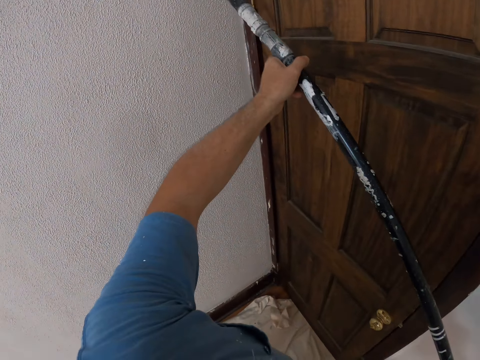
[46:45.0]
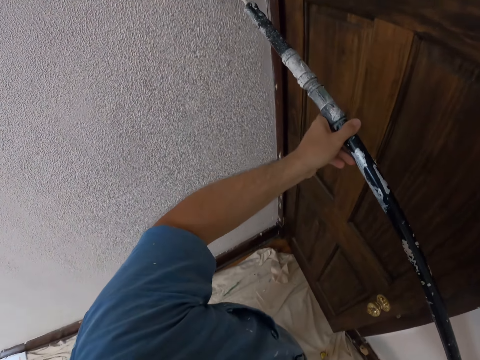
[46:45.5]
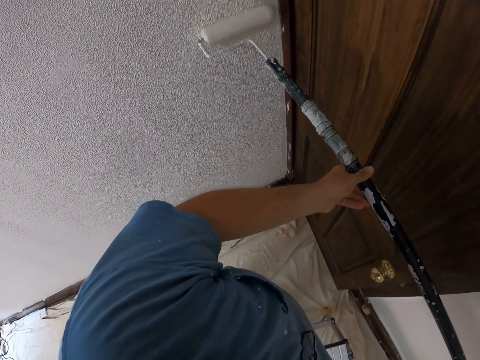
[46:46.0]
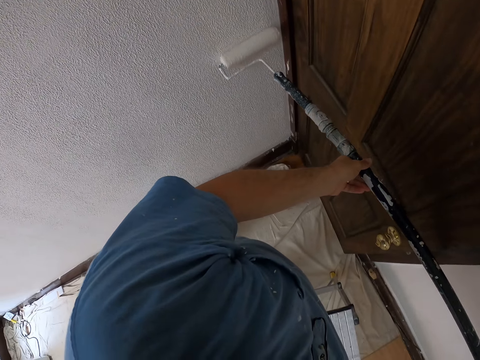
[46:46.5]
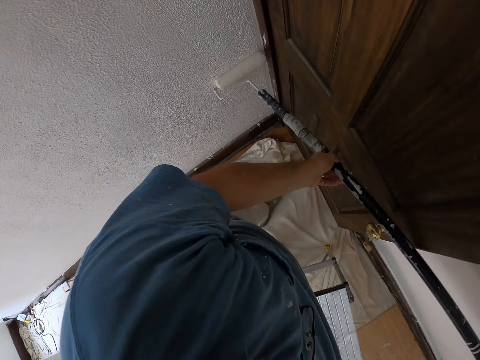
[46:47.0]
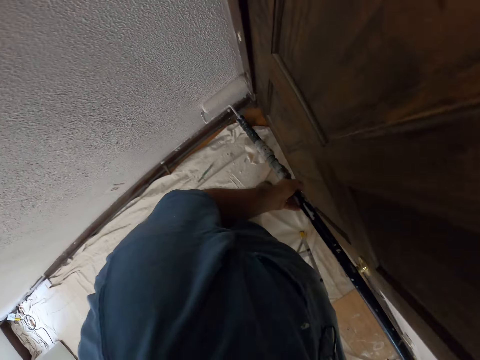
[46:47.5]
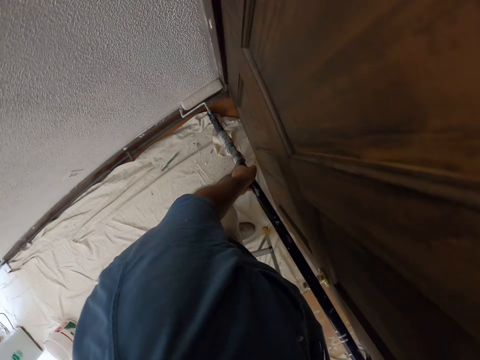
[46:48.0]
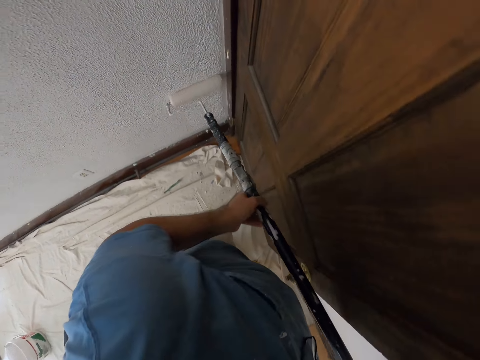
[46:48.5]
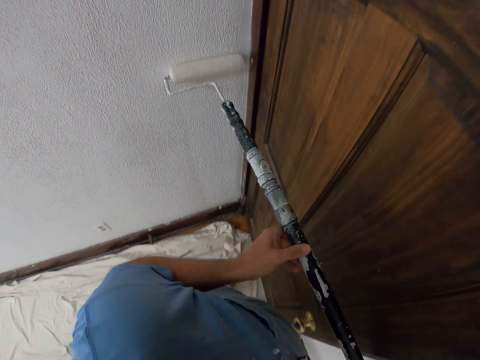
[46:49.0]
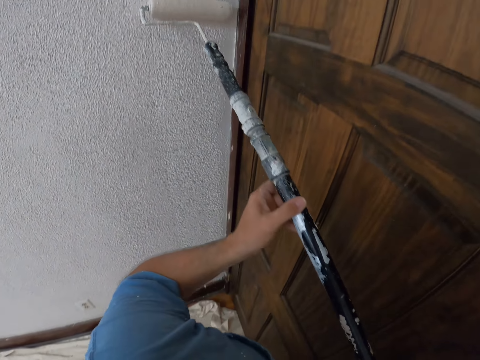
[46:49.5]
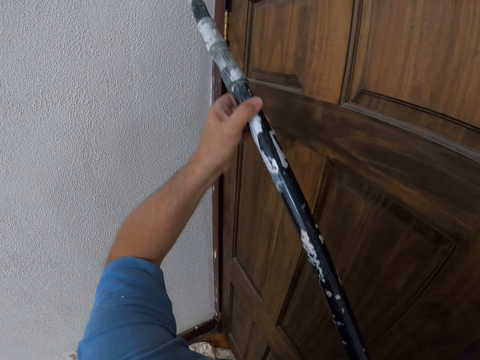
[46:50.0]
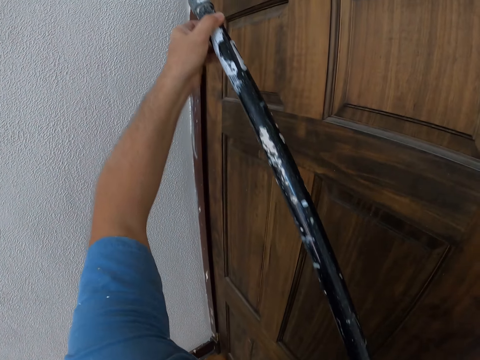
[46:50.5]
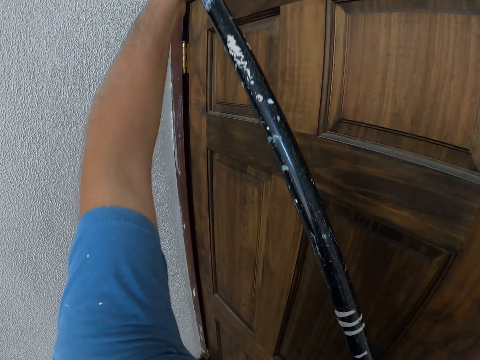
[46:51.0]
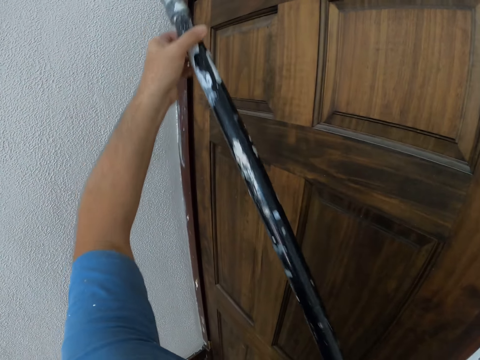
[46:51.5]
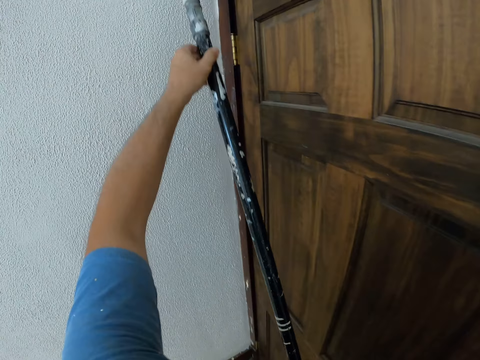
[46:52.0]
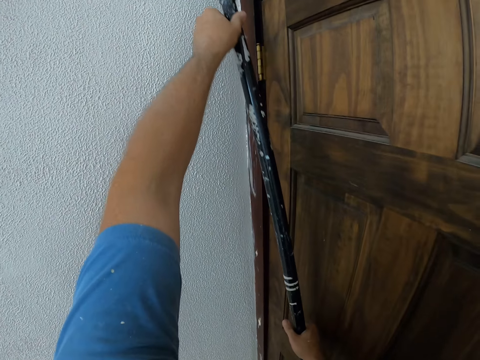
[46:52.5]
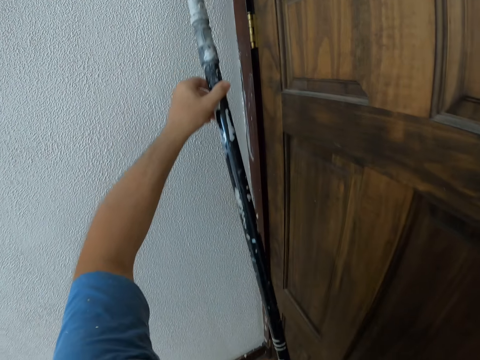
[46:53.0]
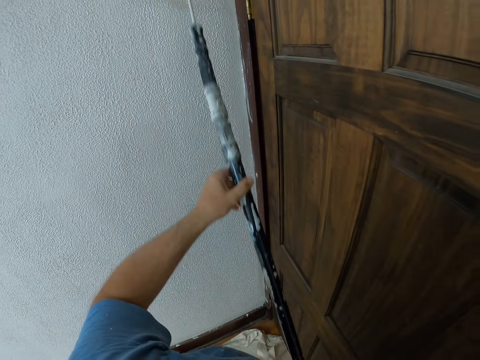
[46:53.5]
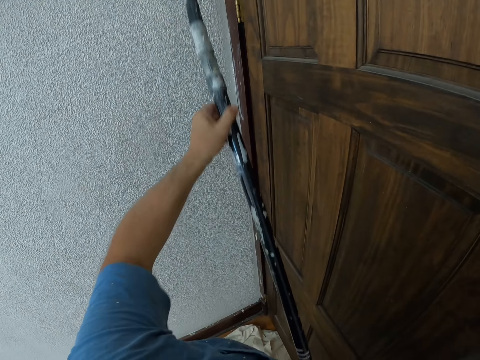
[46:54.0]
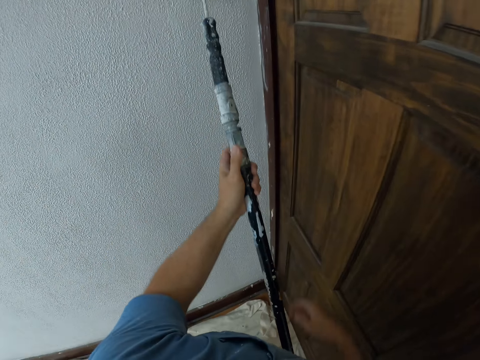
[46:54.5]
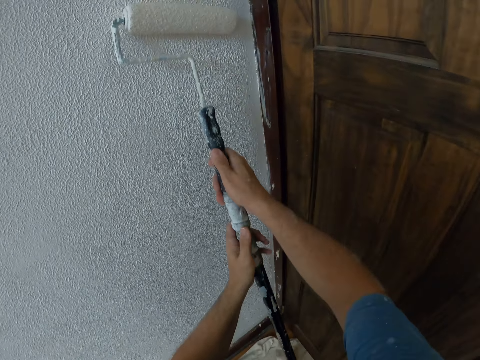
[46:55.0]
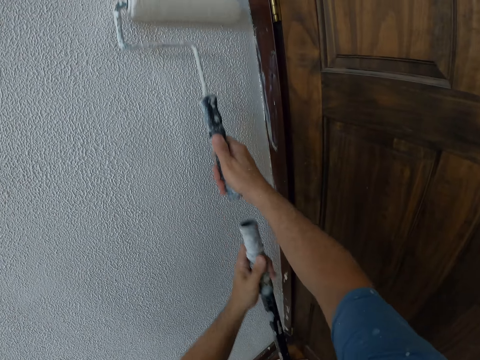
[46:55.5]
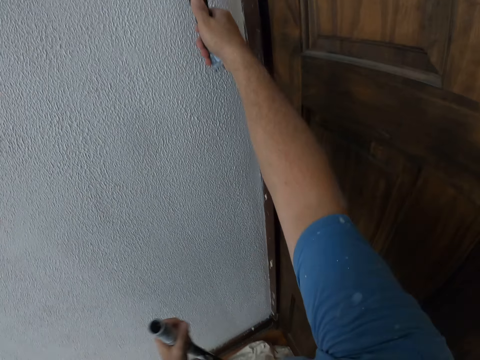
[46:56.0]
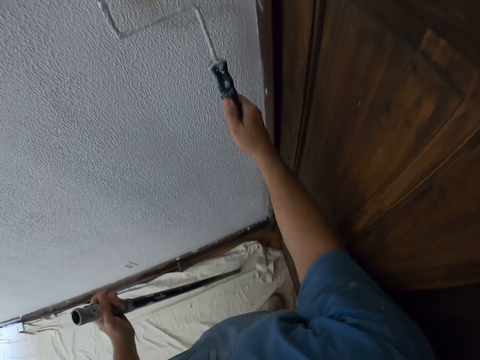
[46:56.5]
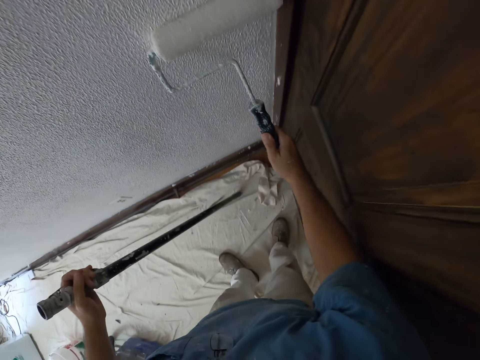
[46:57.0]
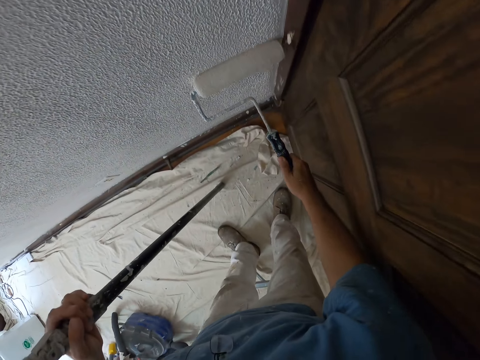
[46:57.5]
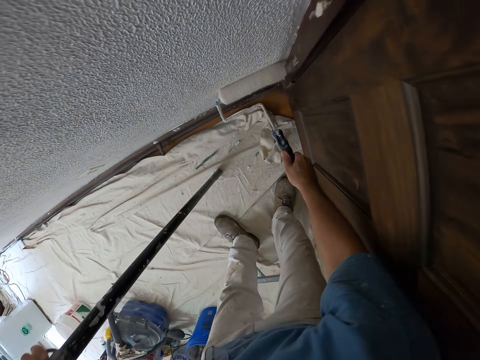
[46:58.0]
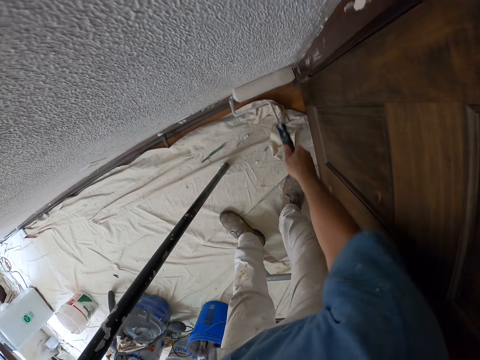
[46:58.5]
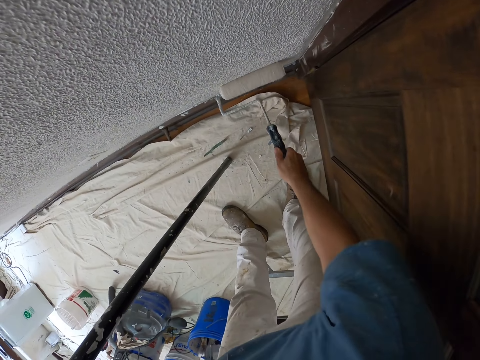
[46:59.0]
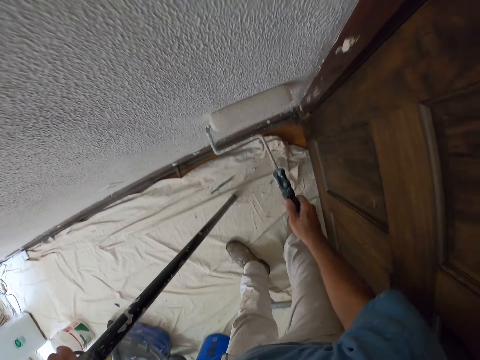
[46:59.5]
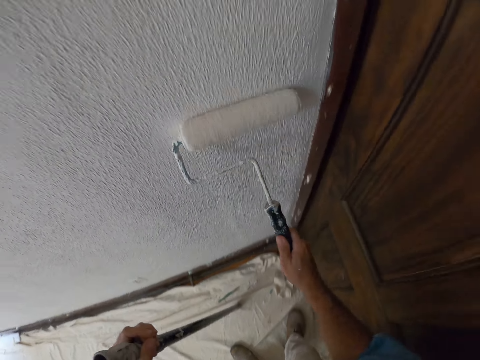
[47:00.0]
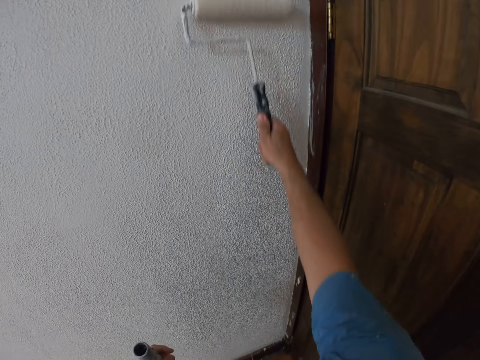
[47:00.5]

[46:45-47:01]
The camera wearer paints the wall with a long roller brush. They detach the pole from the roller brush handle. They paint the wall with the roller brush.

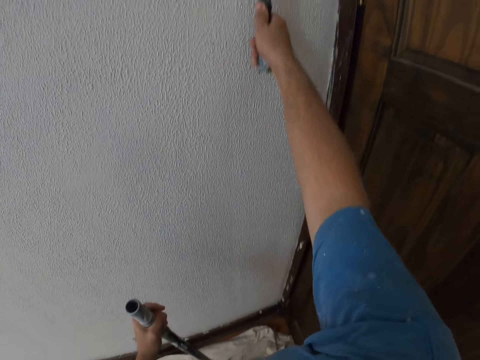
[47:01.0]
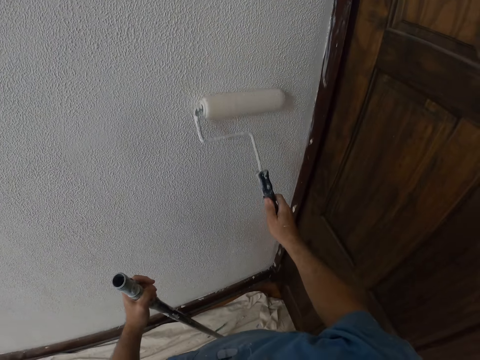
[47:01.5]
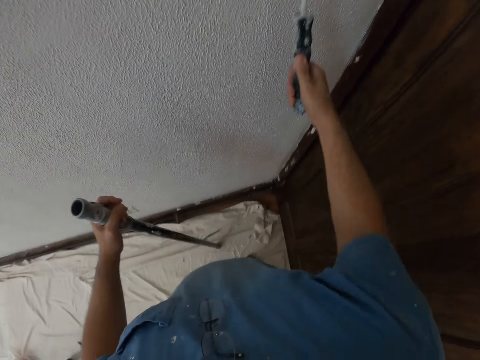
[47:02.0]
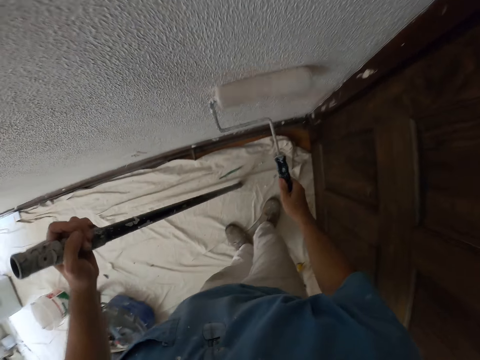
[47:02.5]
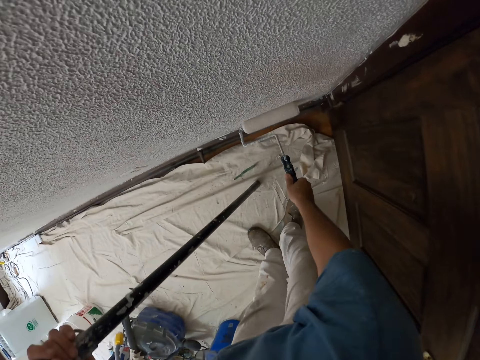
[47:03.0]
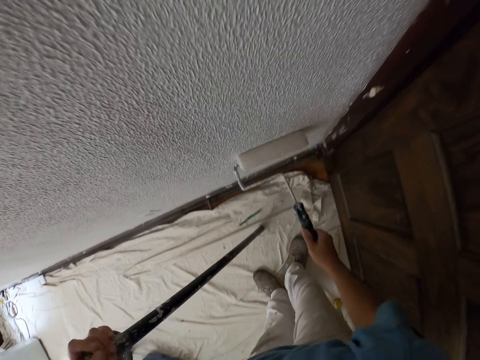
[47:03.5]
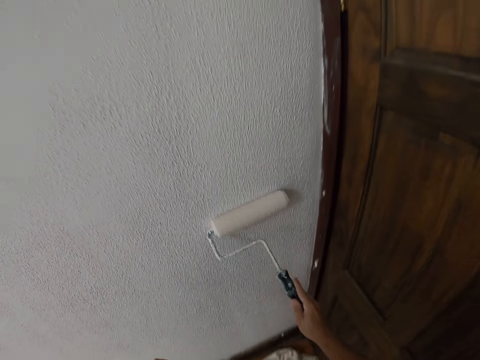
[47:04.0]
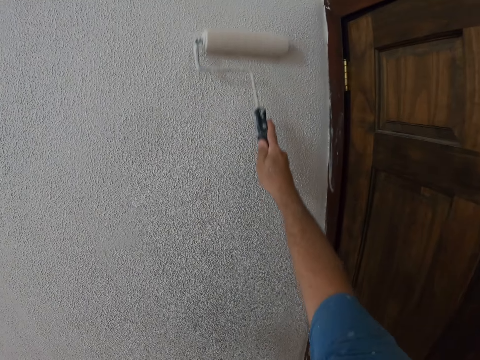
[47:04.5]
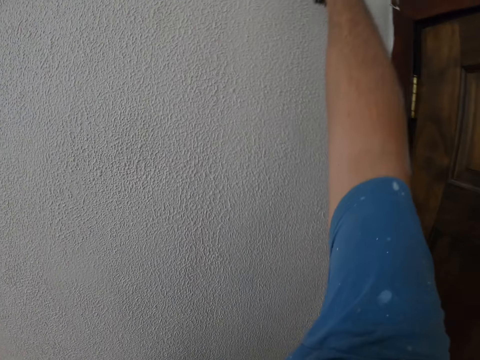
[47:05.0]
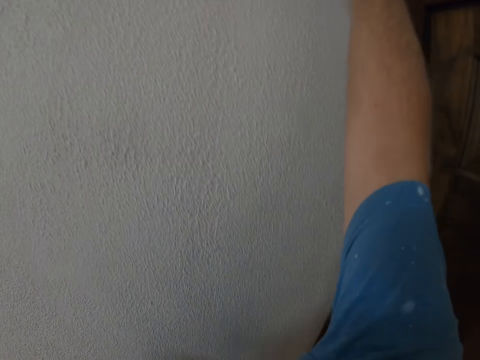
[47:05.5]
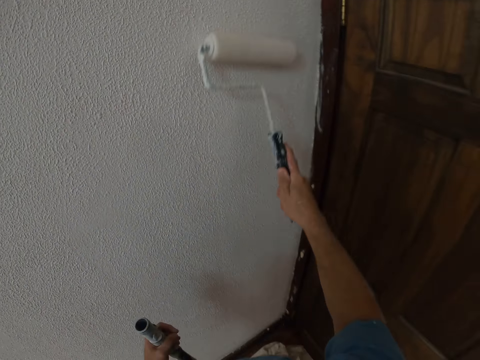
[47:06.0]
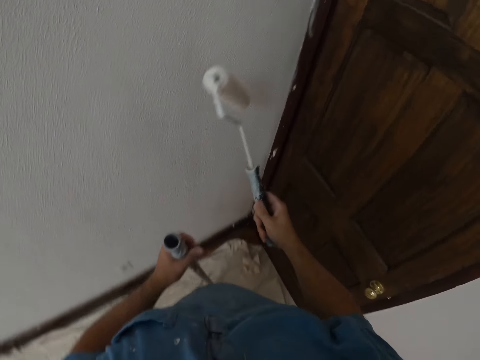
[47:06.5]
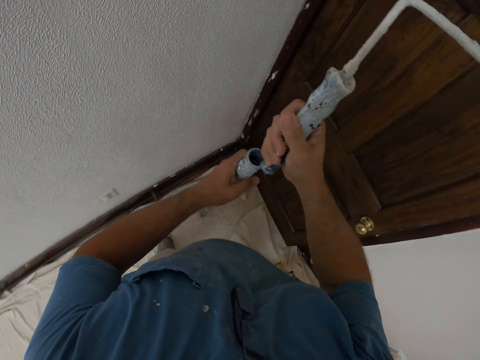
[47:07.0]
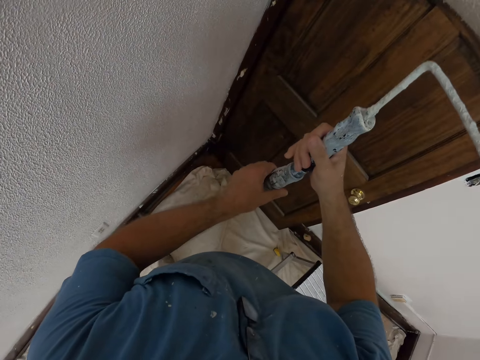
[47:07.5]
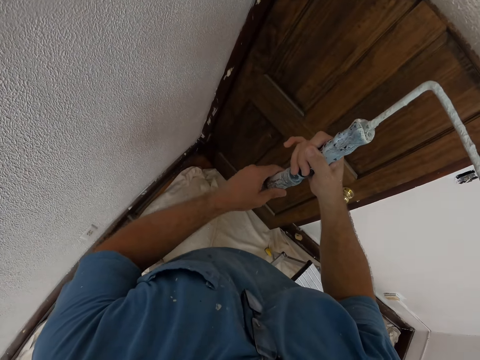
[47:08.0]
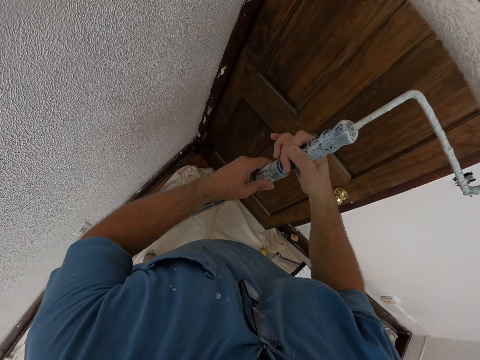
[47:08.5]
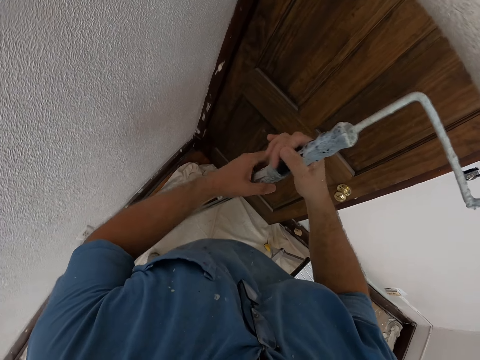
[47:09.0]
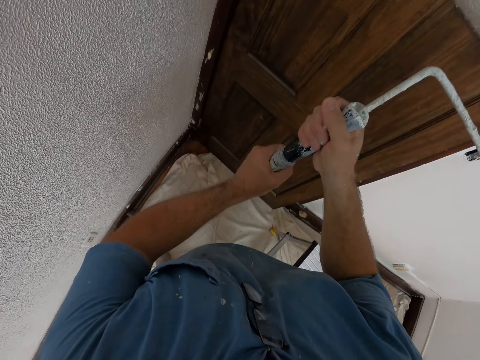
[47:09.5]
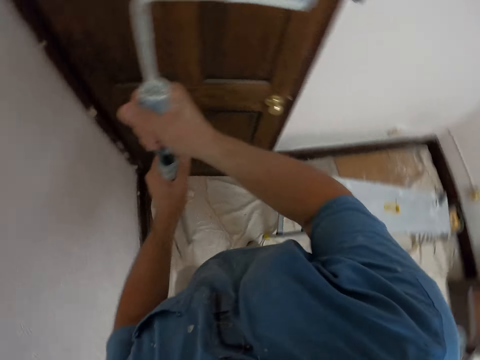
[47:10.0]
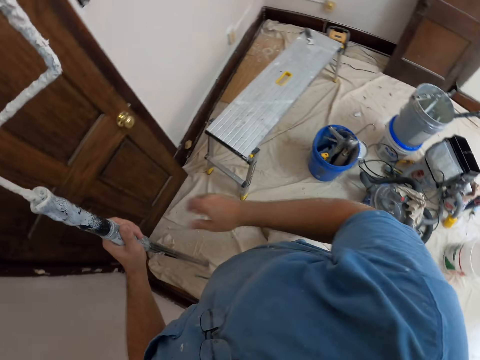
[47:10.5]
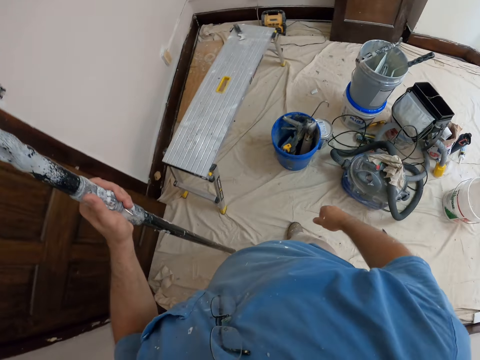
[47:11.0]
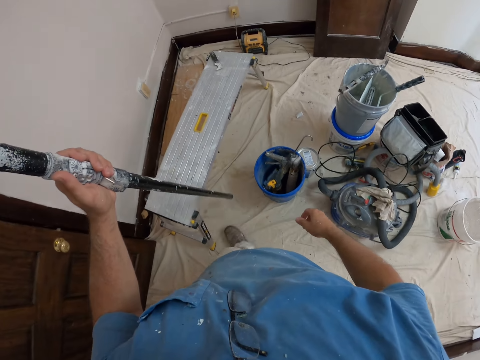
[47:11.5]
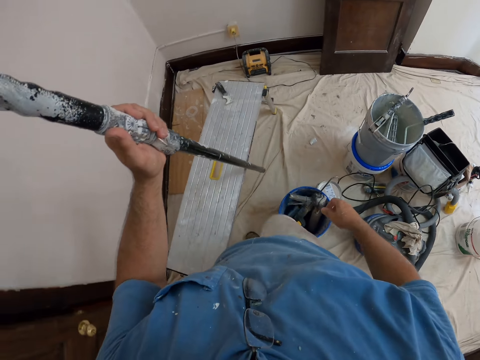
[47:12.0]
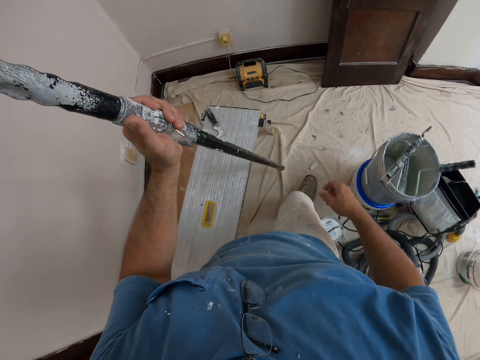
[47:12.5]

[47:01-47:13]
The camera wearer attaches the pole to the roller brush handle.
